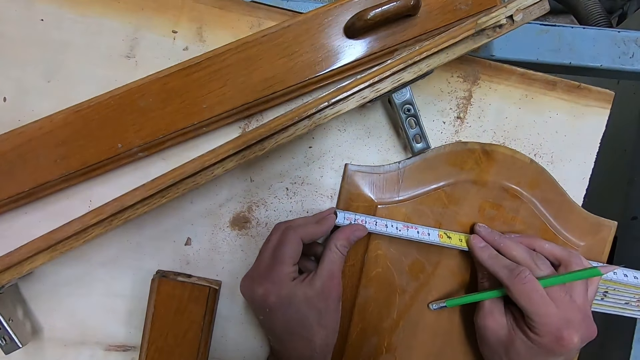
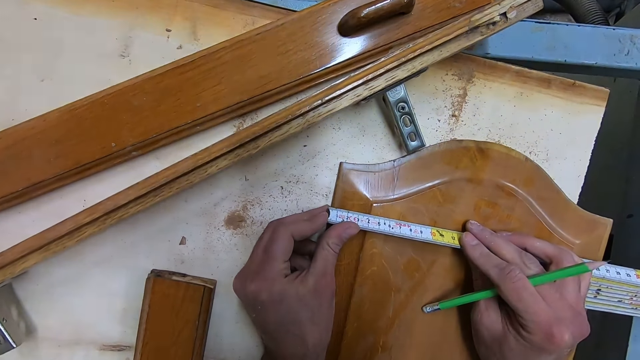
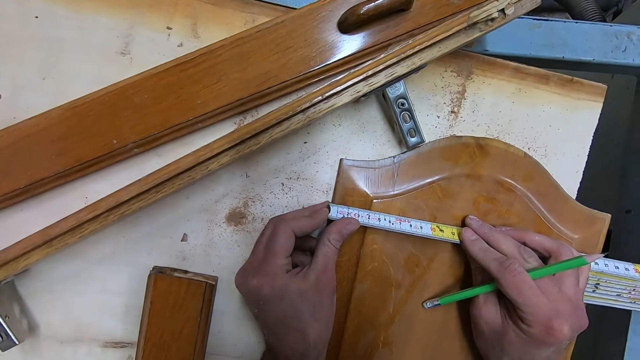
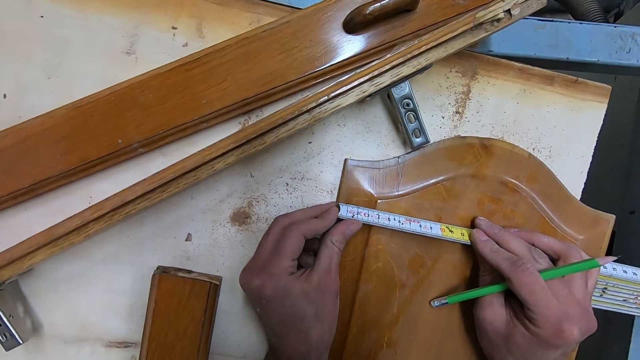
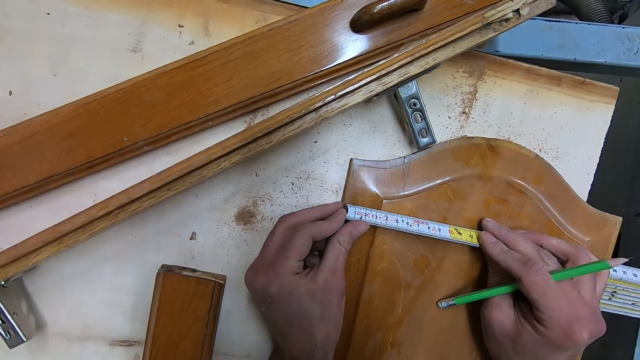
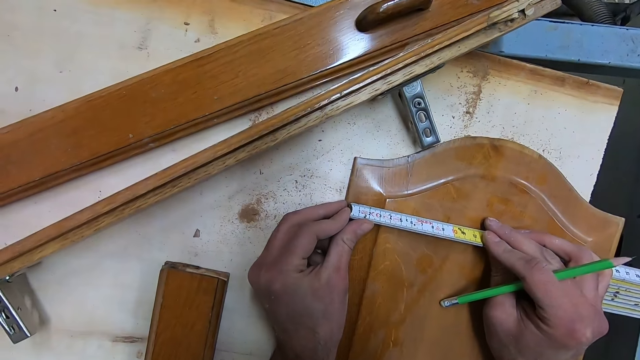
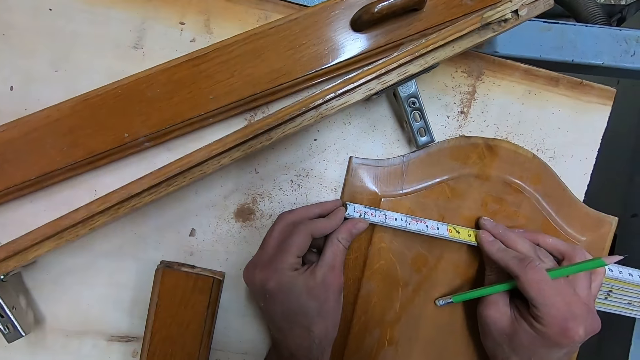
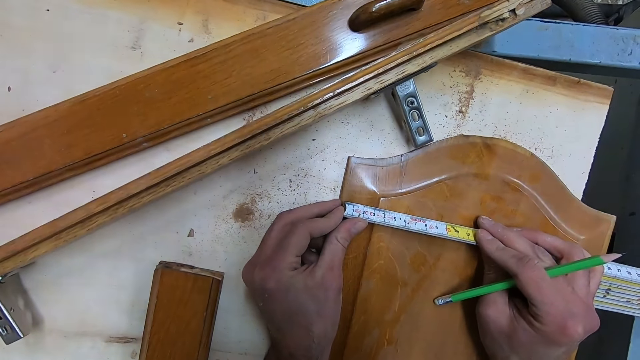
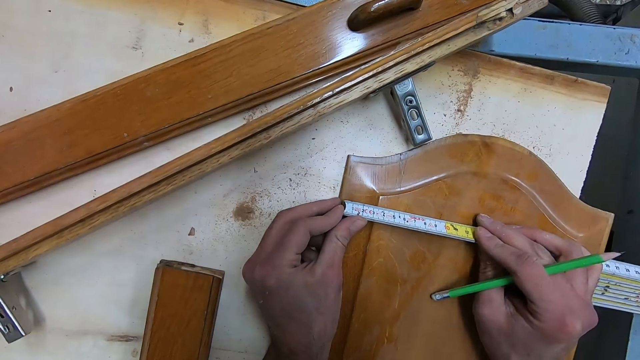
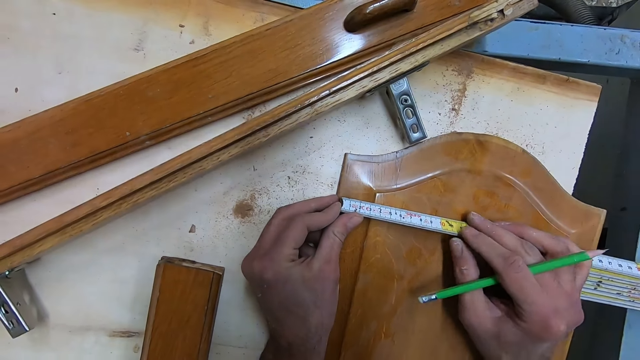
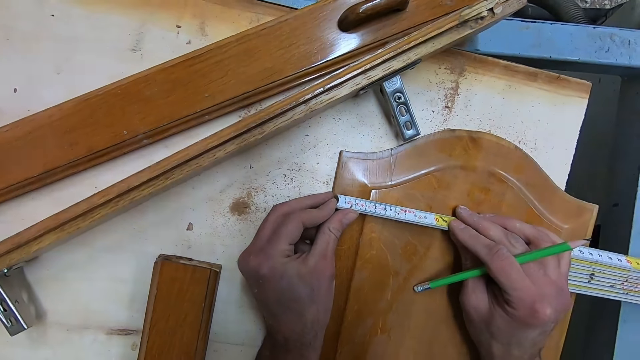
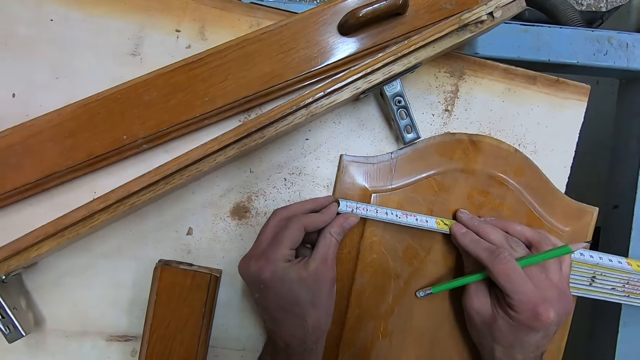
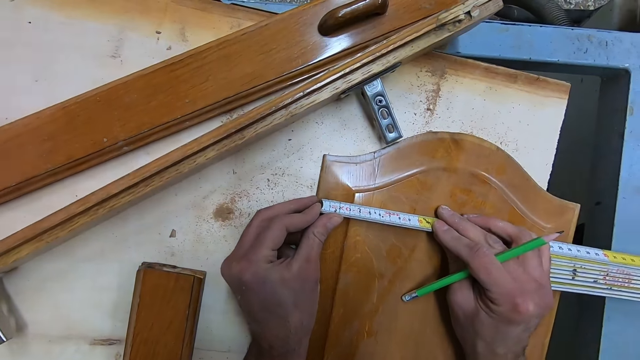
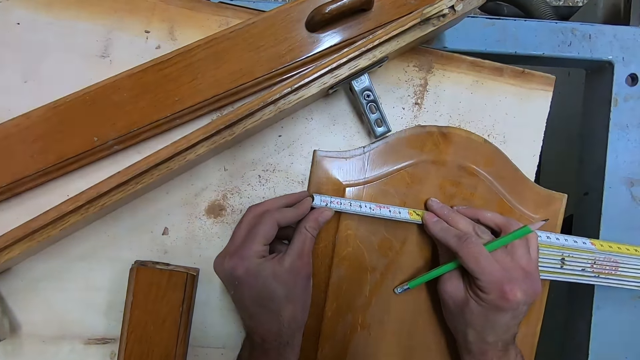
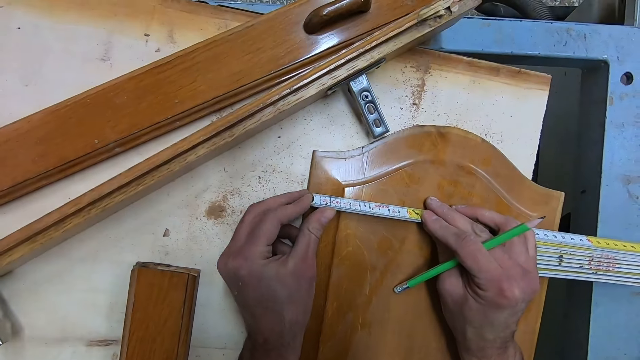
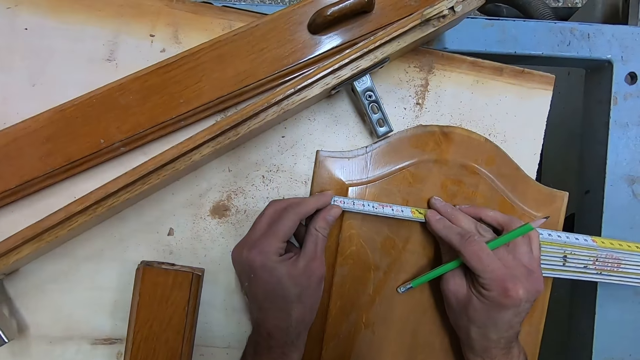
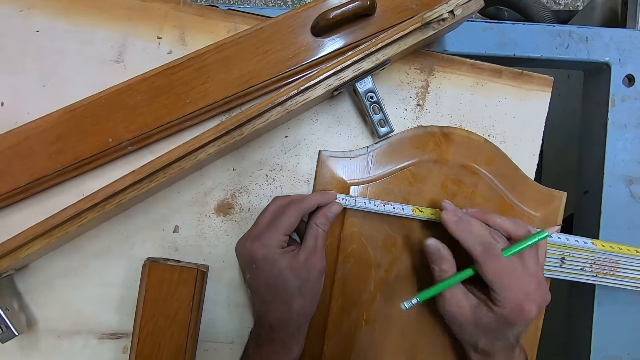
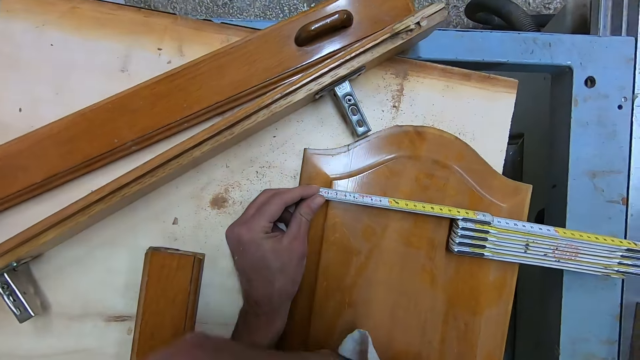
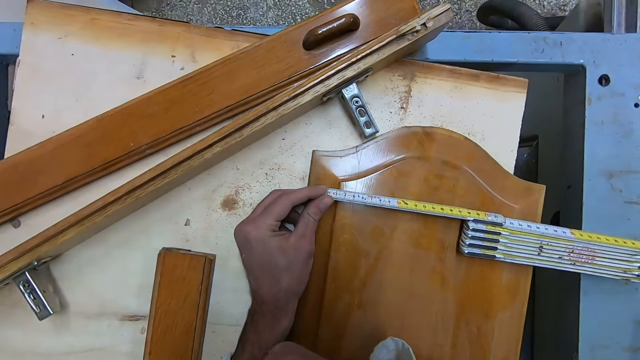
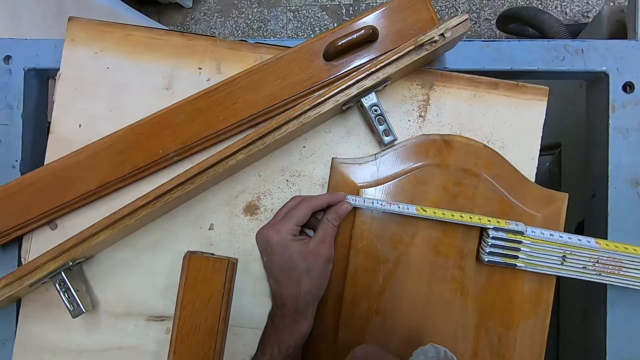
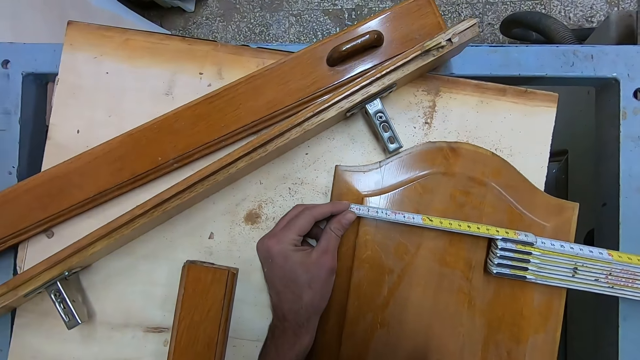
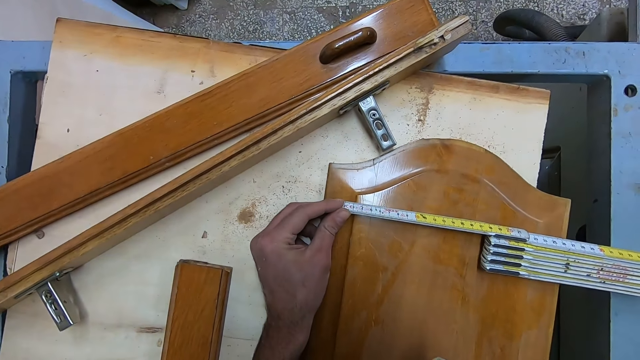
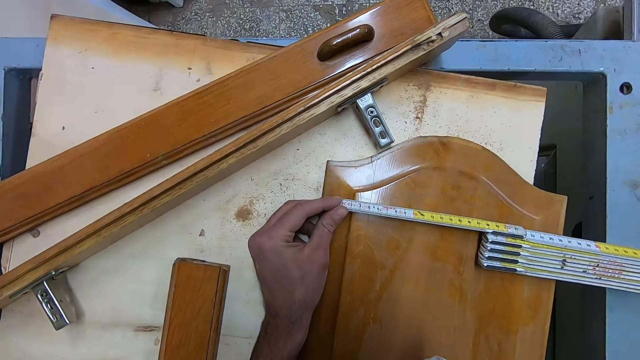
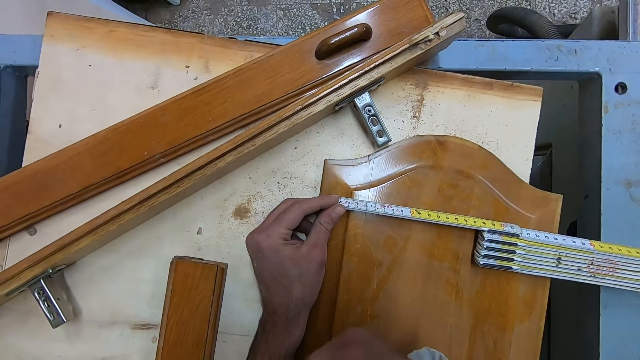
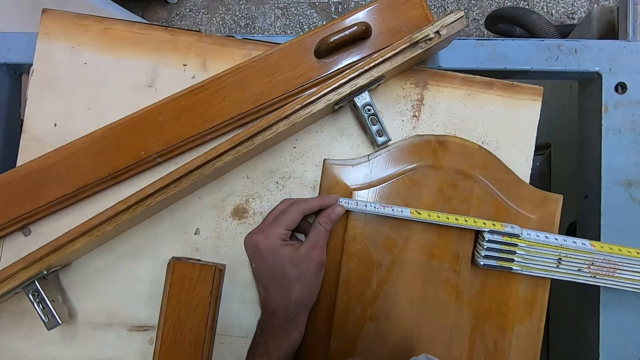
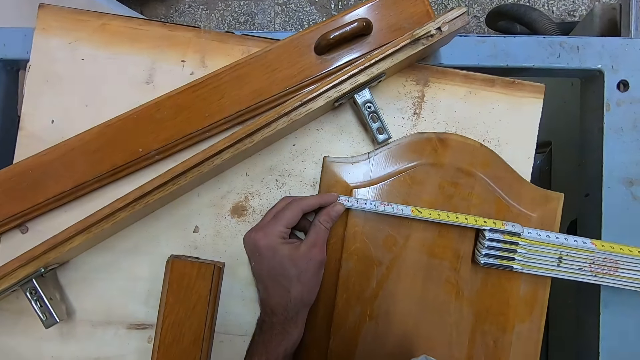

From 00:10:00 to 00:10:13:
The camera wearer takes his right hand away from the rhino ruler.

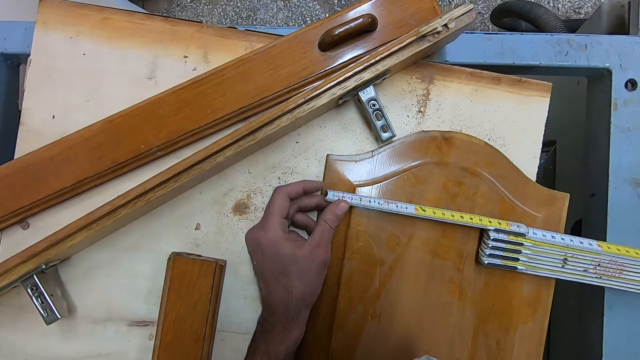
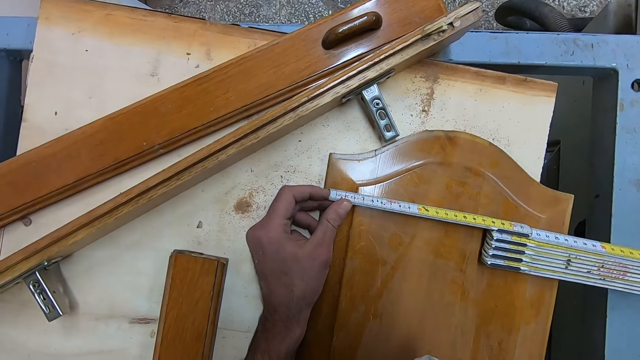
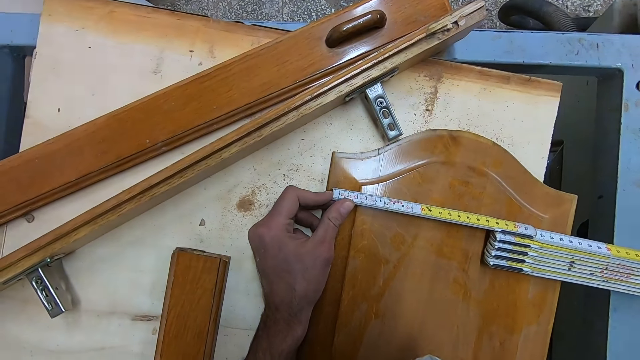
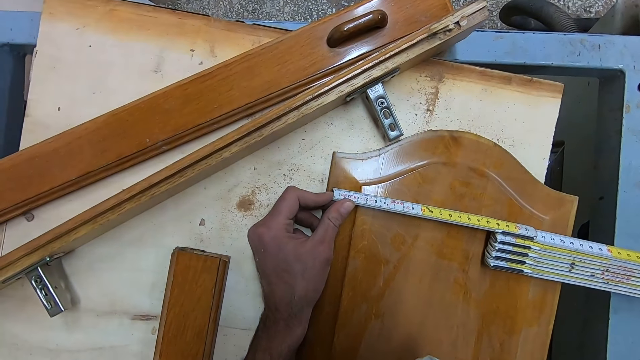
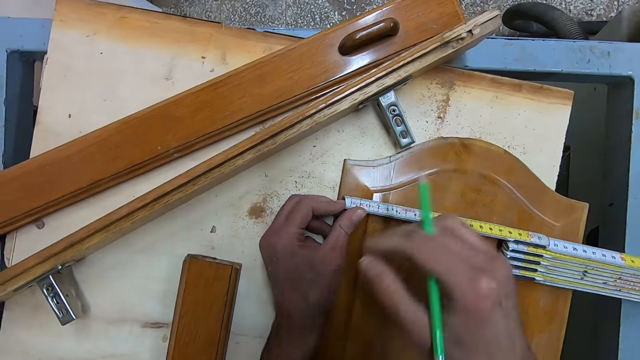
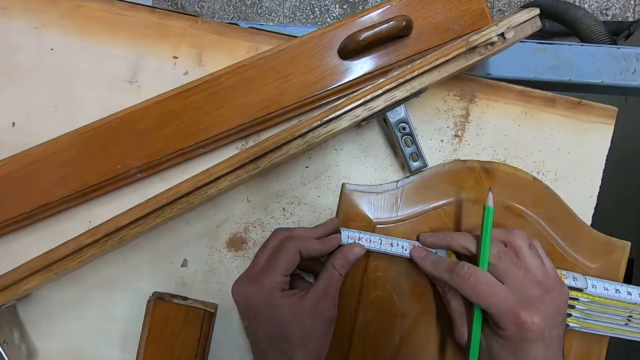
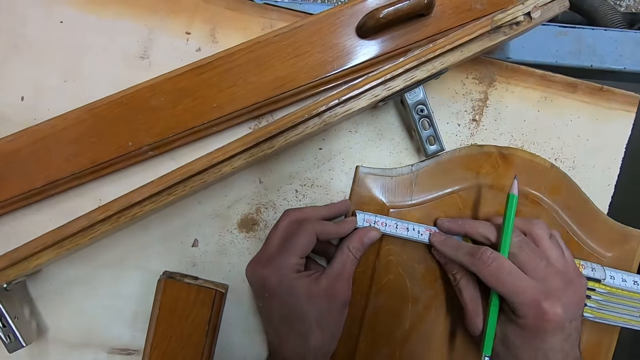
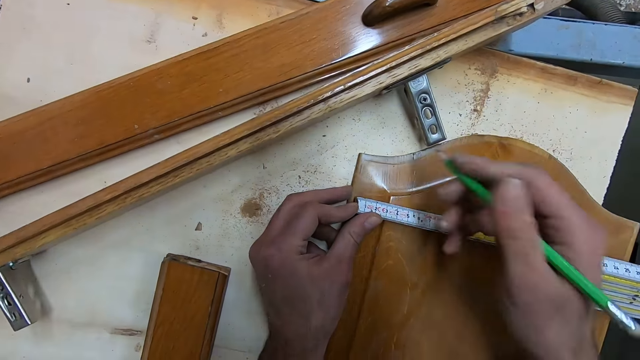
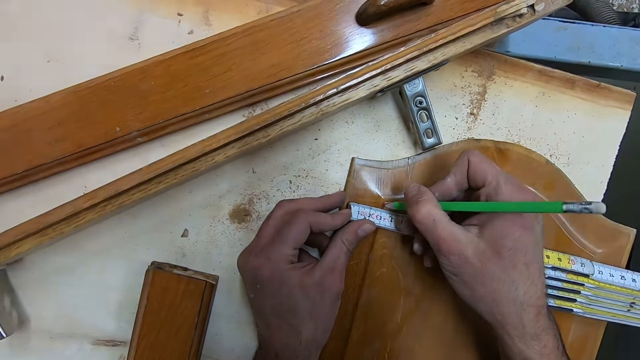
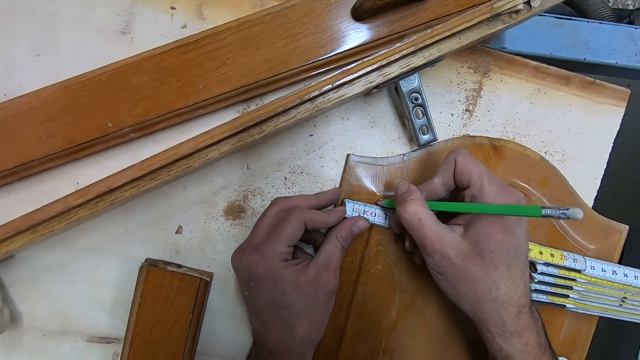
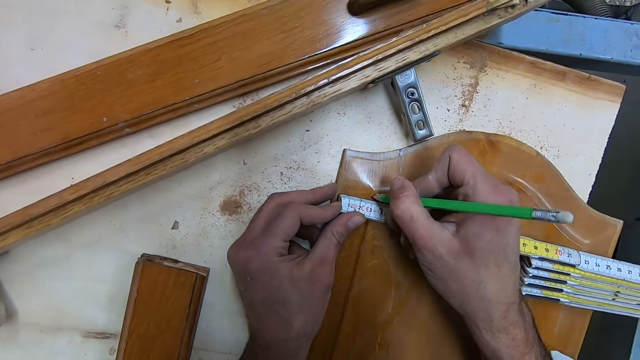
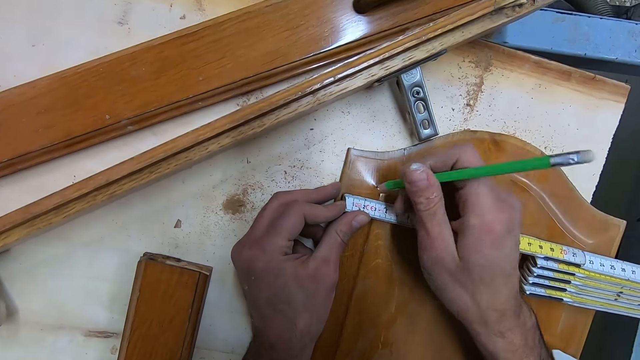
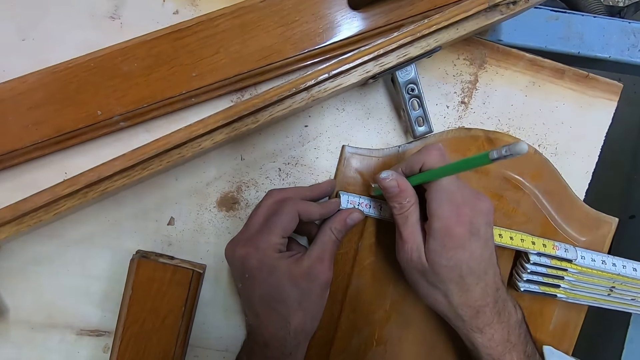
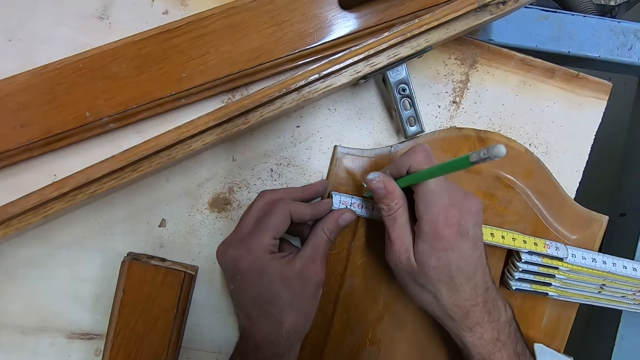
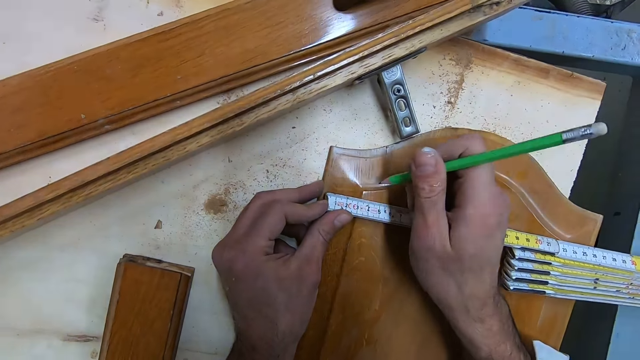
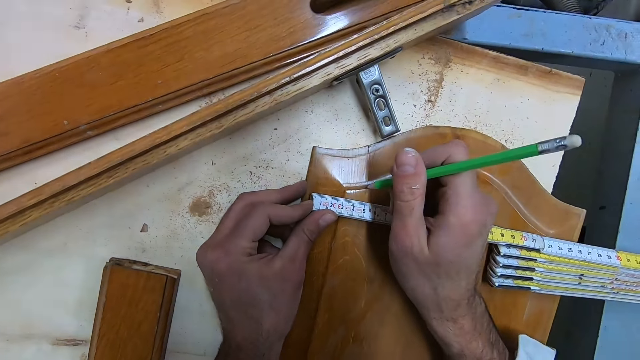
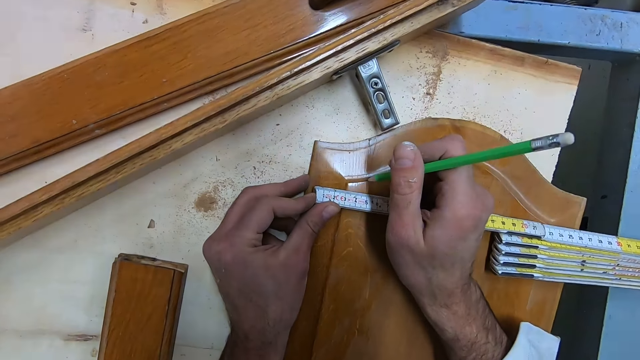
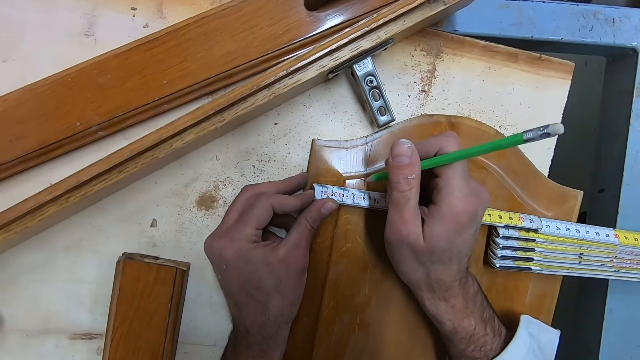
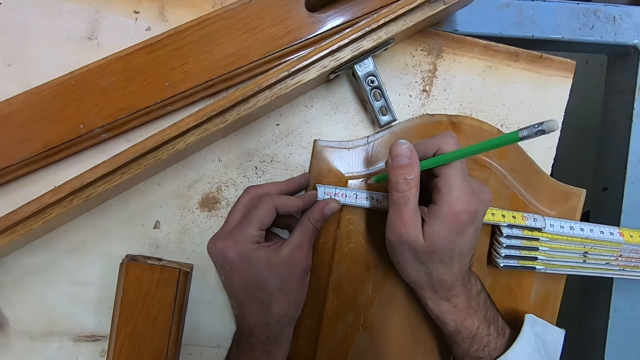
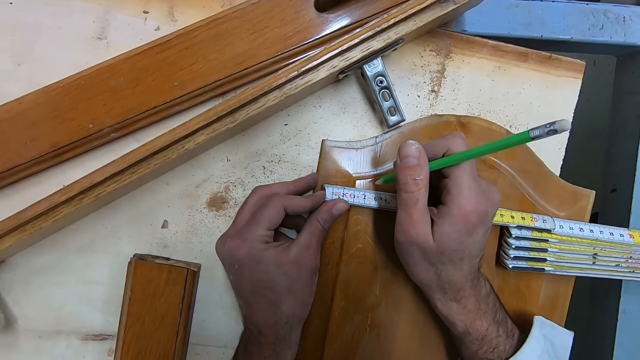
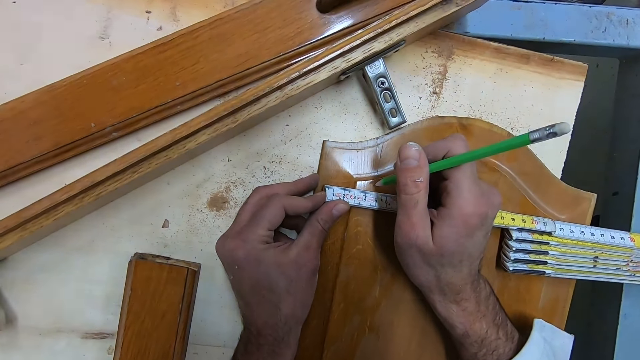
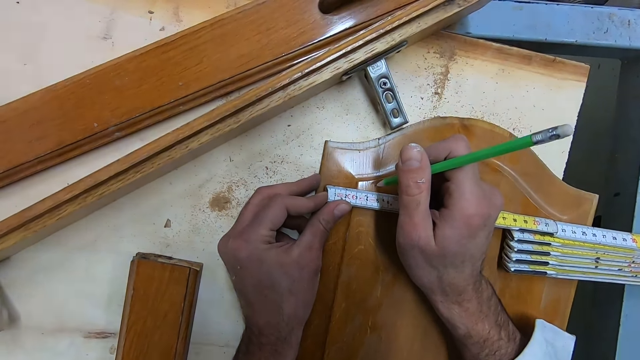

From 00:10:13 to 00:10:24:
The camera wearer places his right hand back on the rhino ruler. He marks the flat wood with the pencil.
